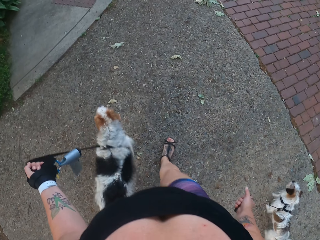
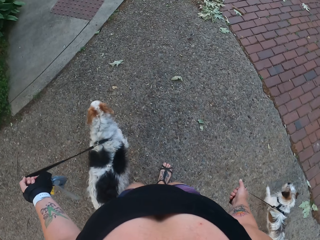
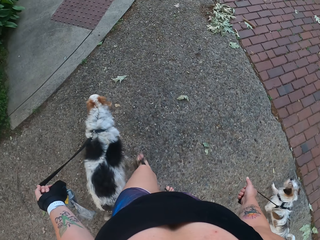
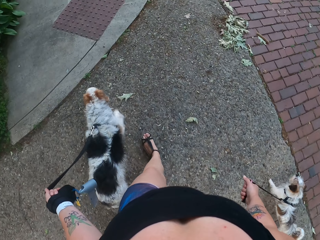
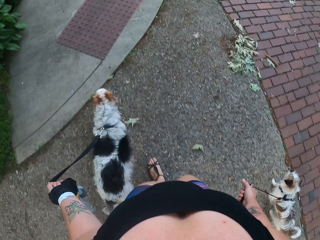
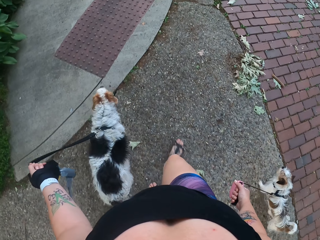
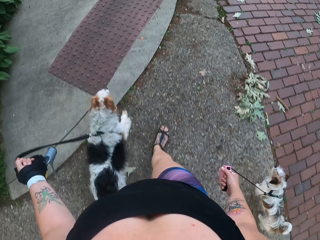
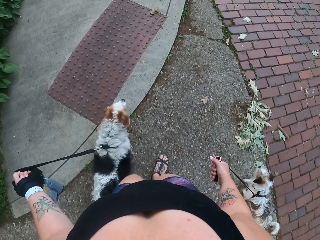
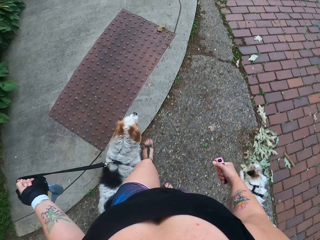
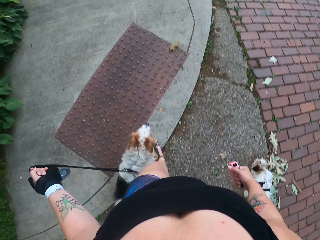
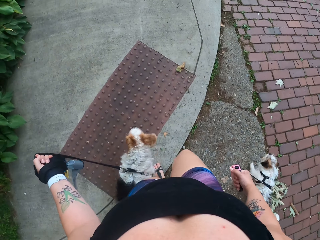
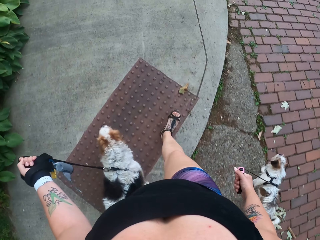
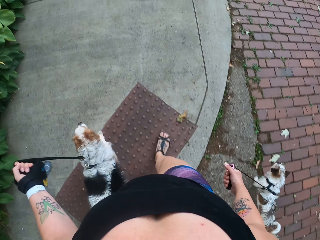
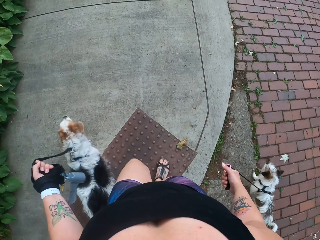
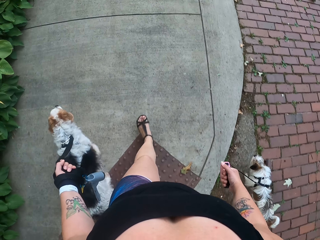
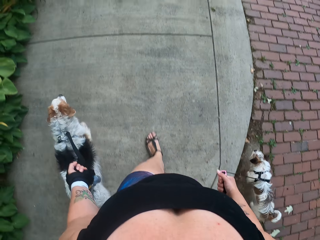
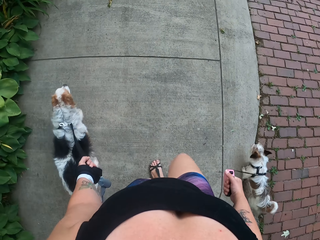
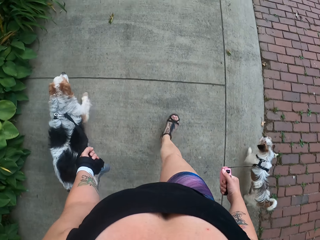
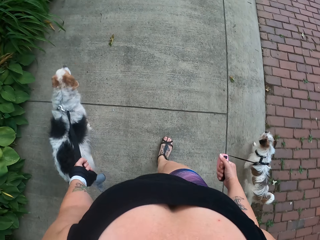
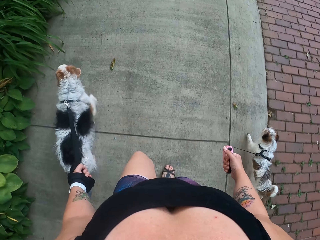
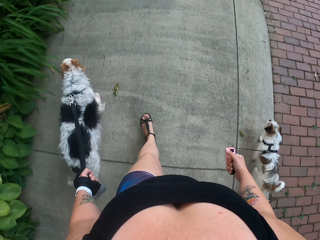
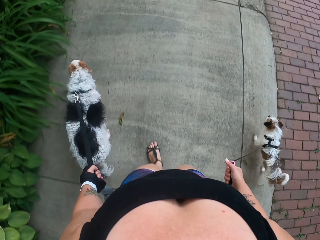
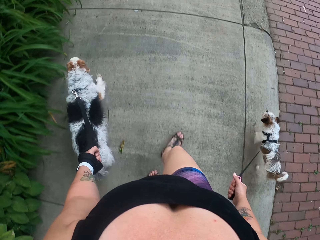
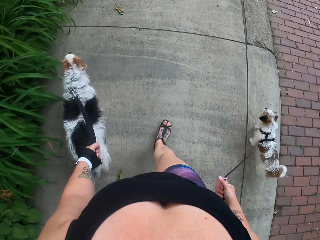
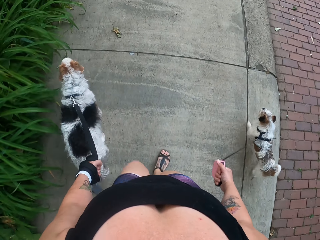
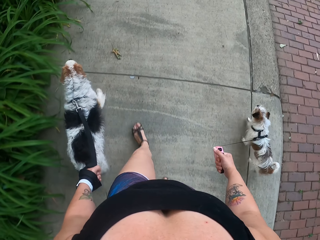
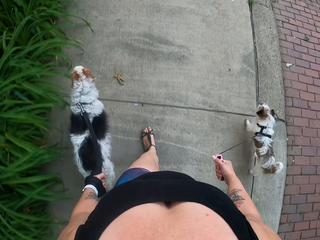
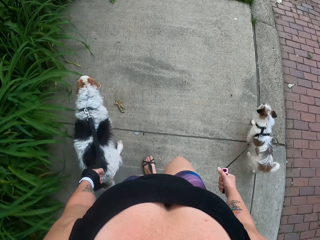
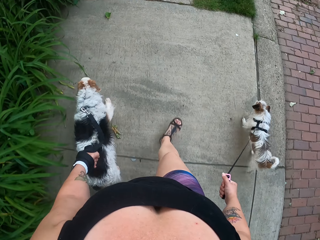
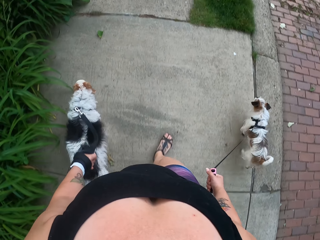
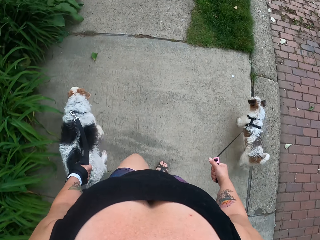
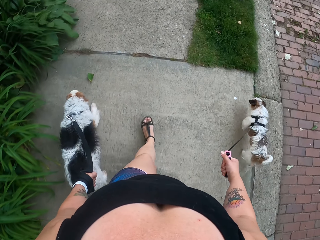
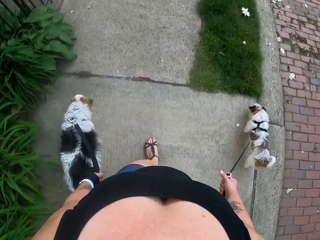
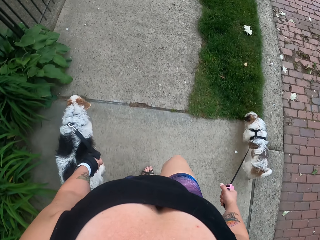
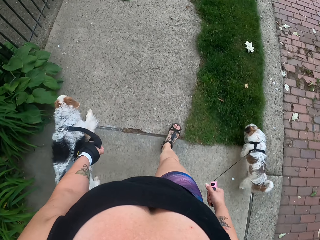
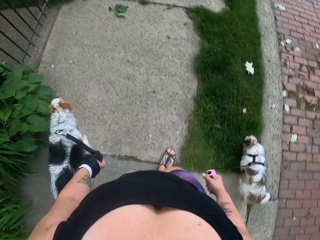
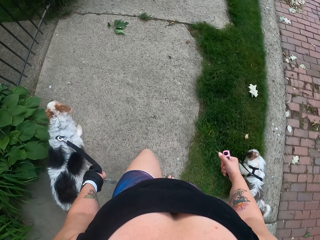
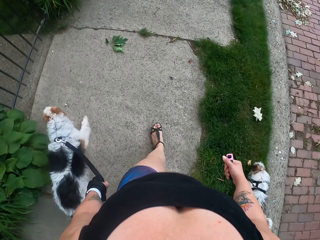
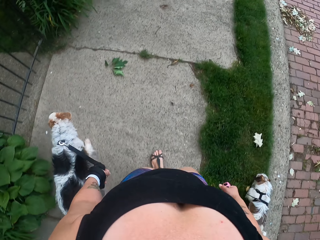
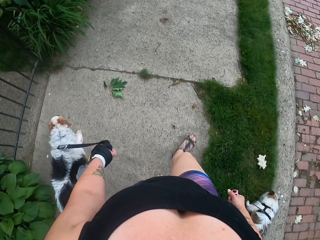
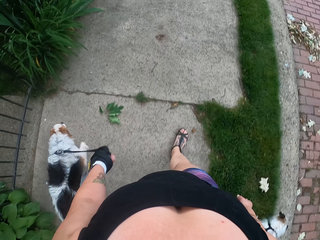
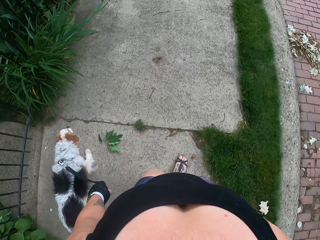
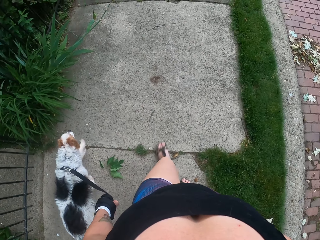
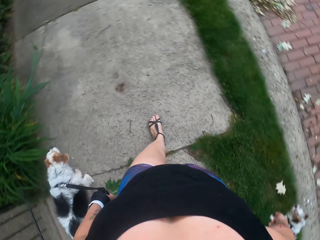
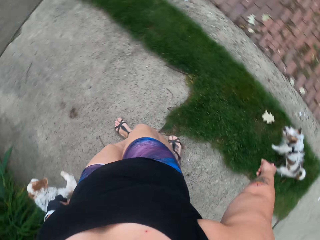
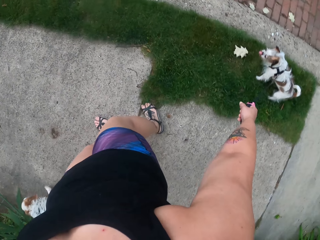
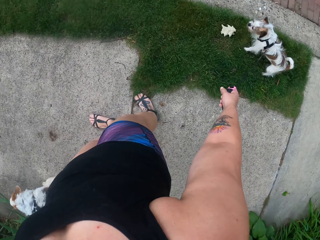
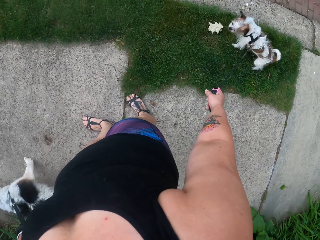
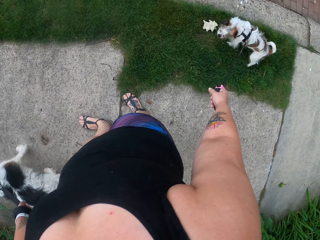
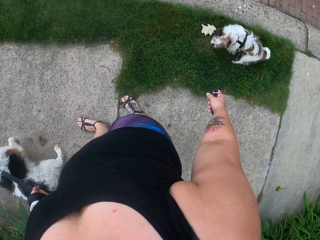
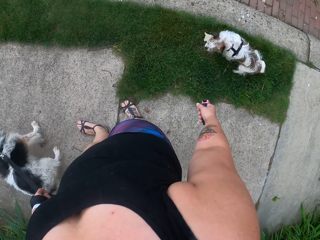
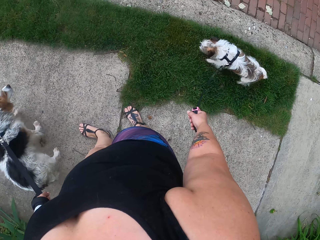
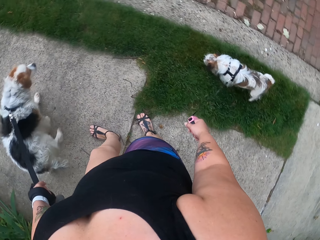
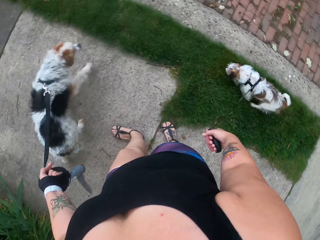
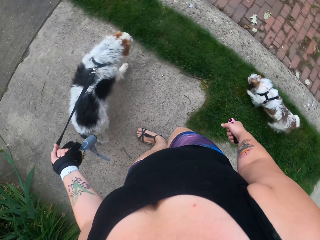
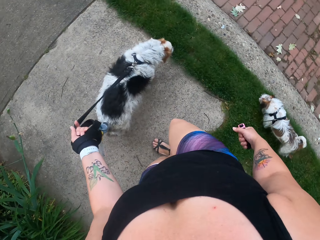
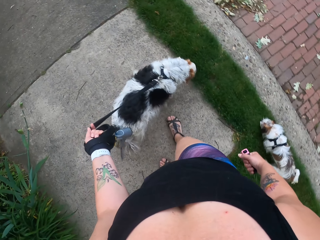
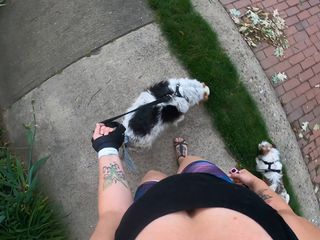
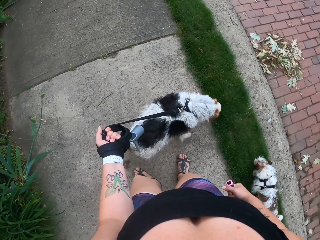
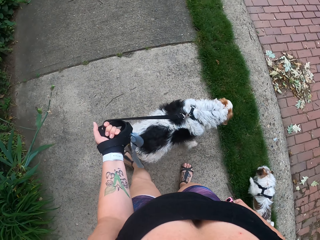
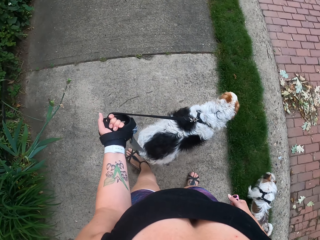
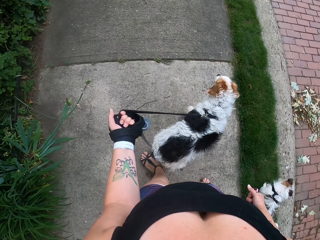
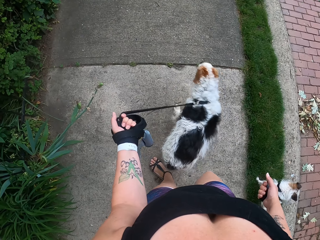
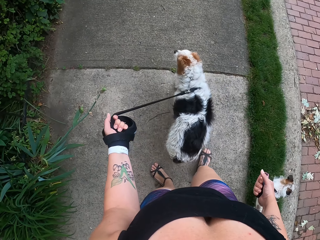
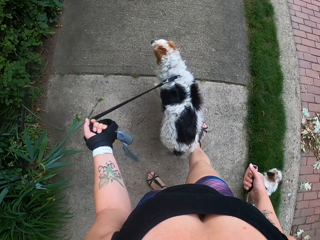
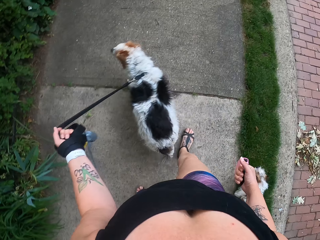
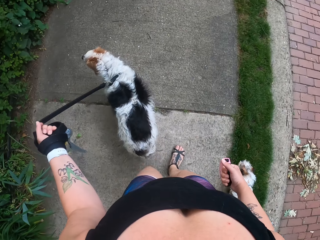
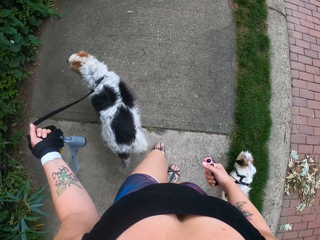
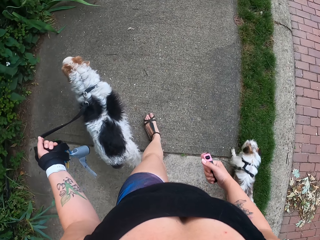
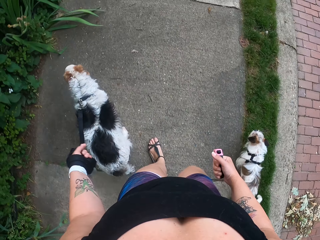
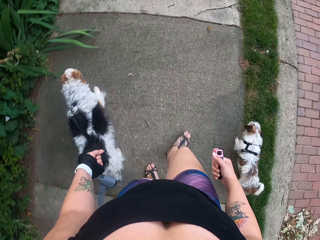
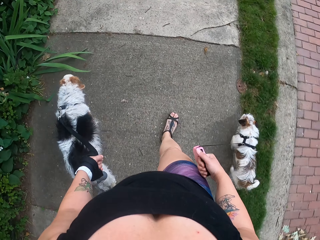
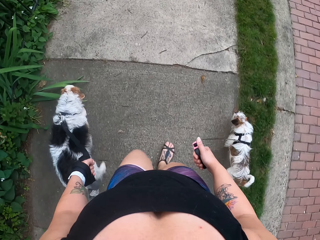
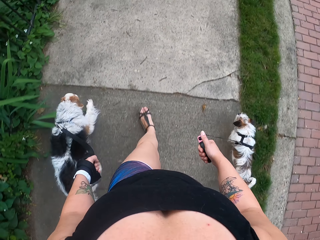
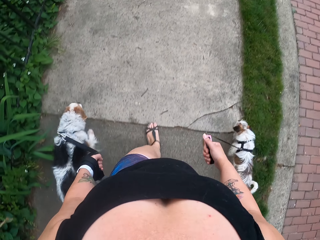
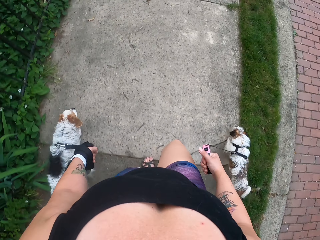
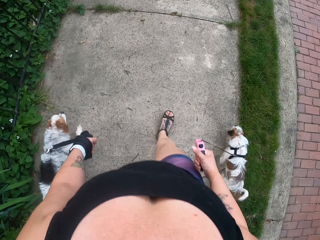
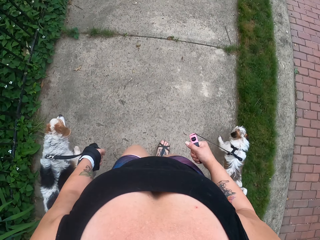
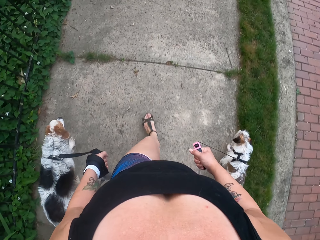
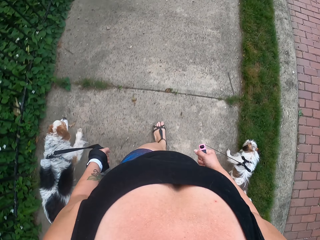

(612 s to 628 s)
The camera wearer pulls the dogs on the footpath. They walk the dogs on the pavement. They pull the dog standing on the footpath grass. They stare at the dog. They walk the dogs on the pavement. They pull the dogs on the footpath.

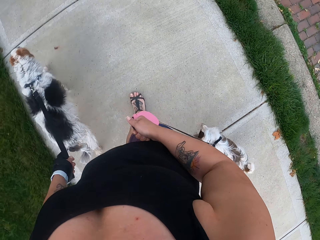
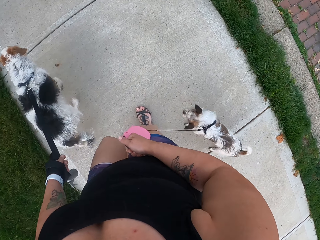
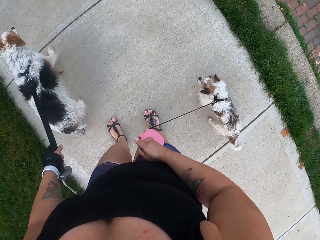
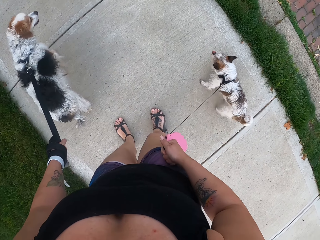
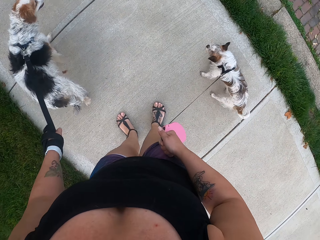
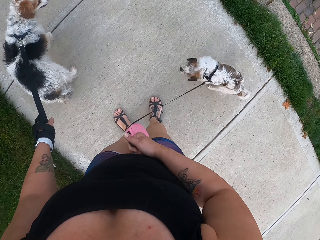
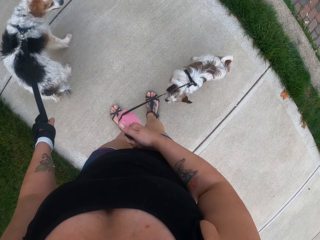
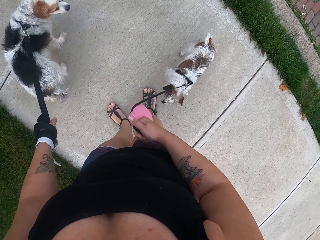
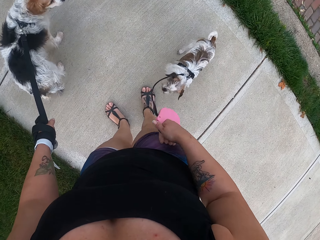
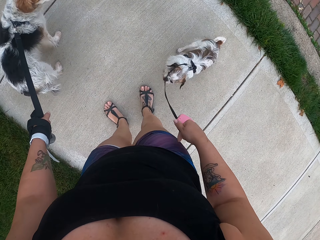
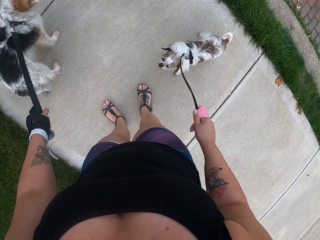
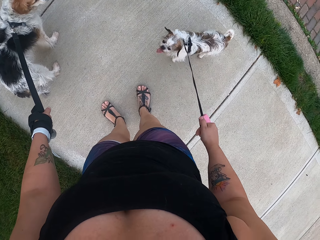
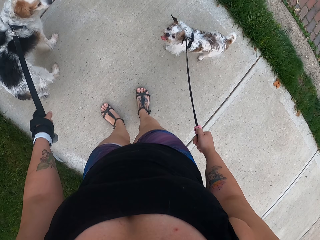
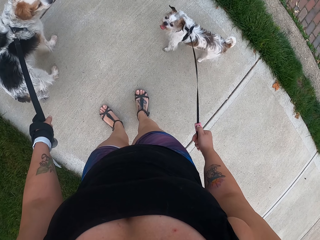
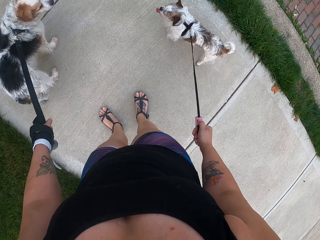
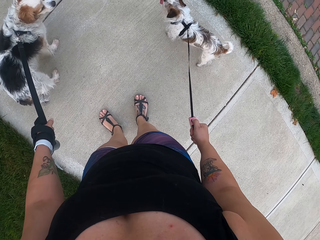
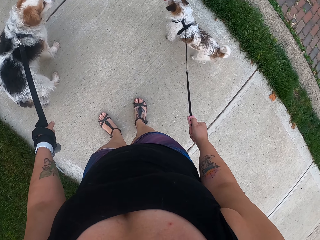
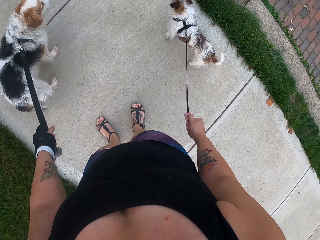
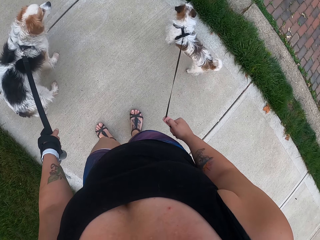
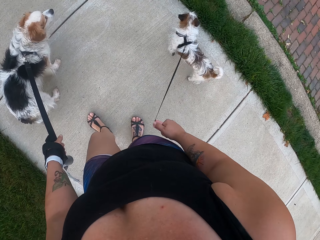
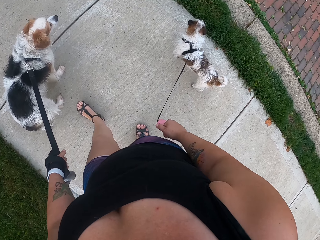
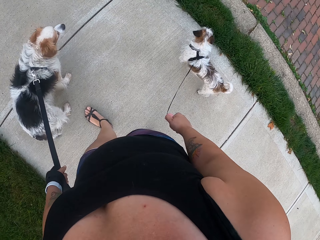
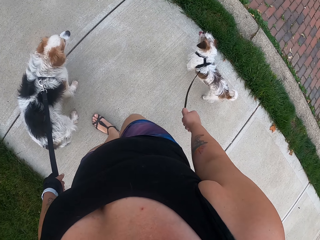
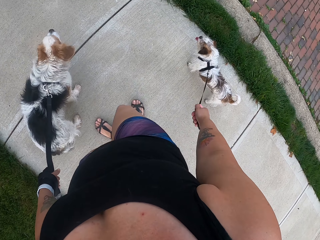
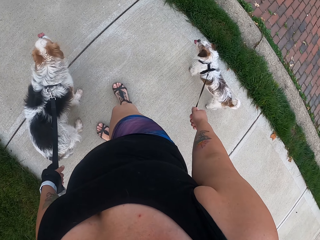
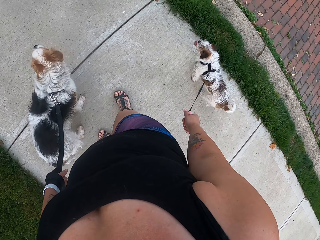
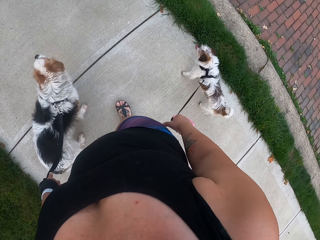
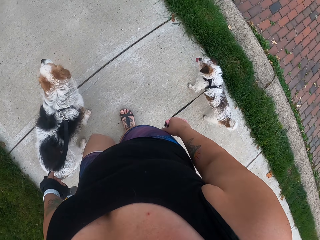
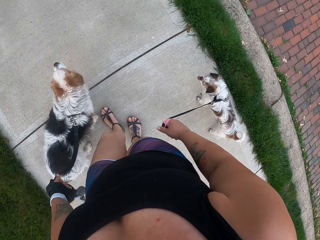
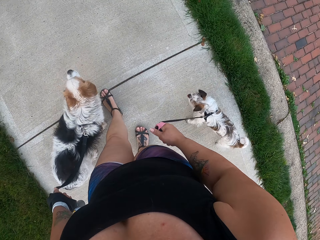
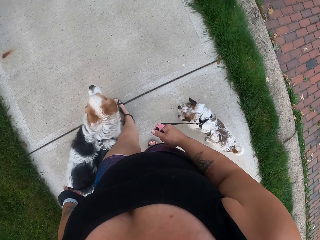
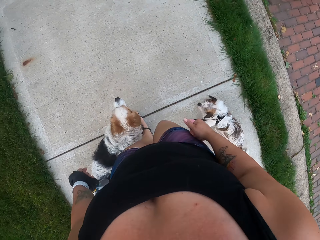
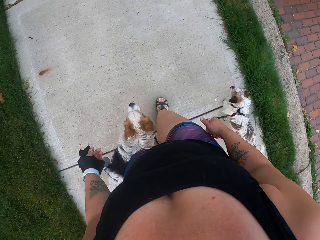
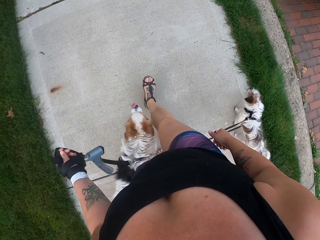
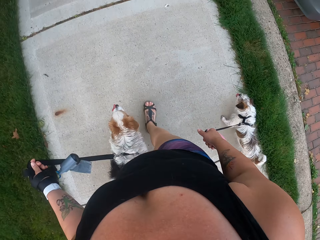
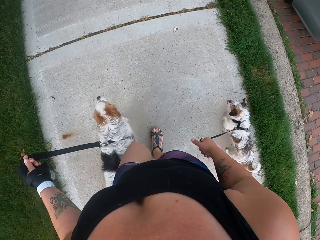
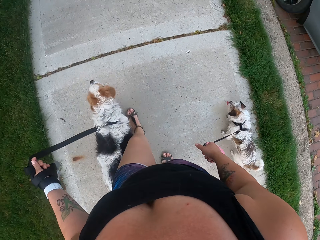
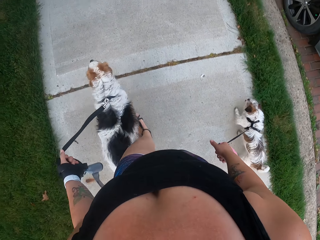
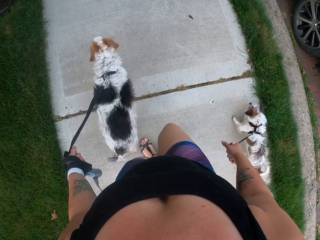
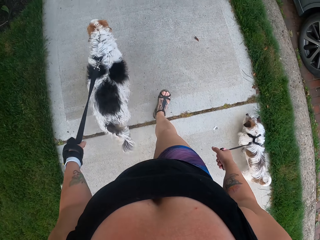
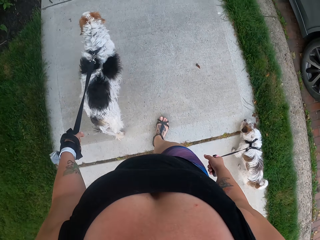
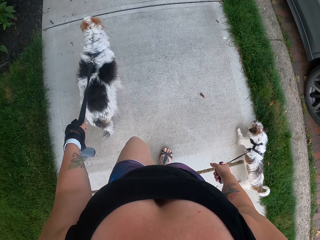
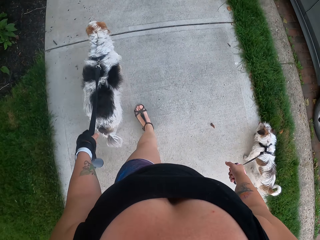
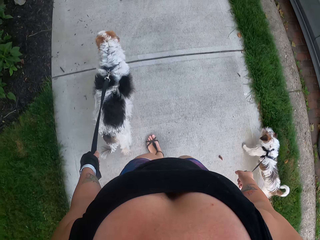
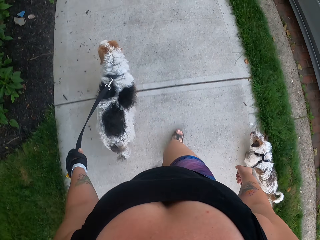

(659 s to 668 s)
The camera wearer stares at the dogs. They walk the dogs on the pavement.
